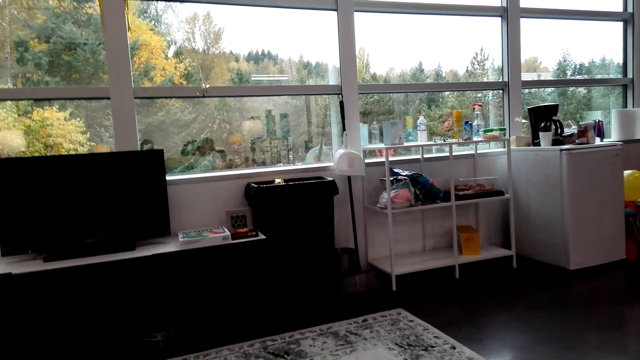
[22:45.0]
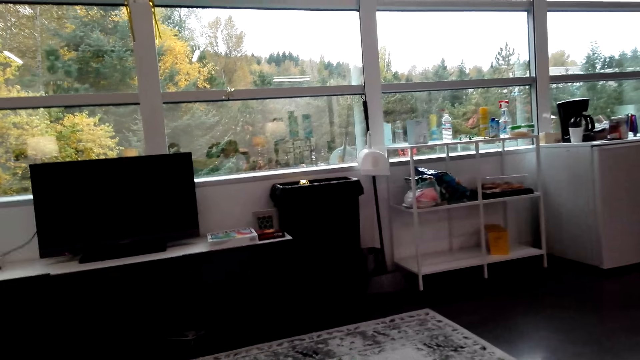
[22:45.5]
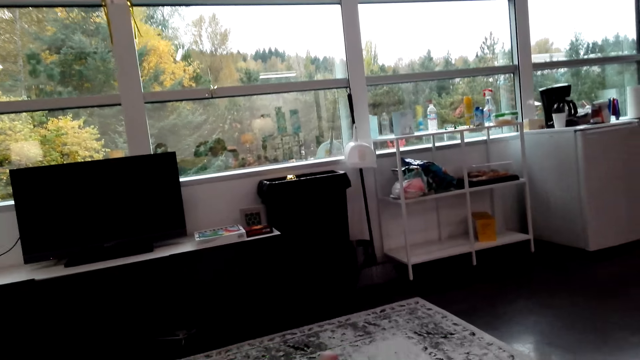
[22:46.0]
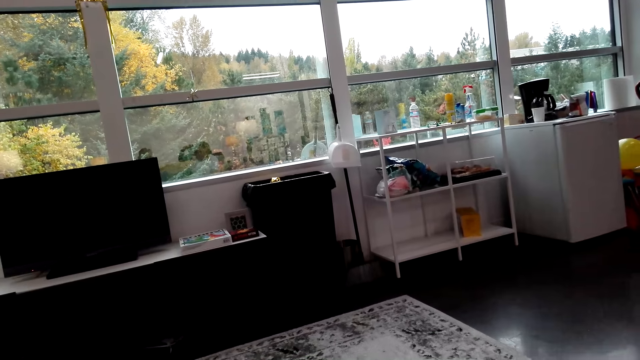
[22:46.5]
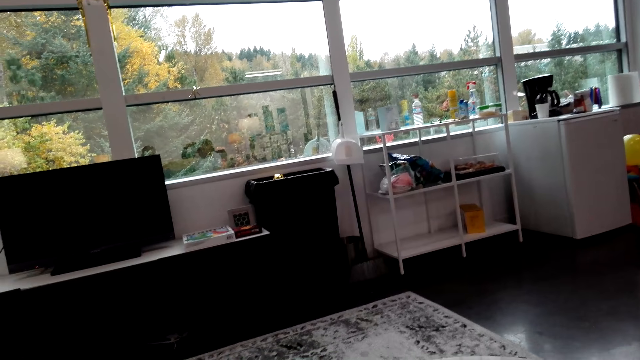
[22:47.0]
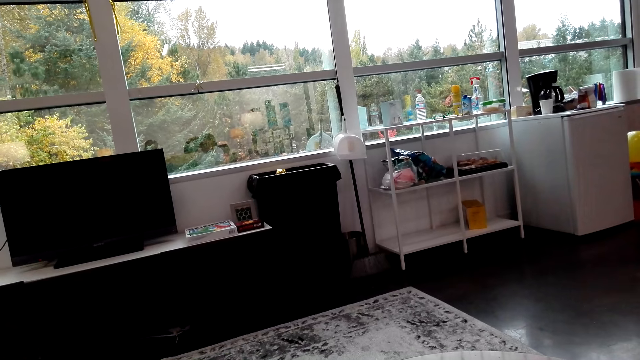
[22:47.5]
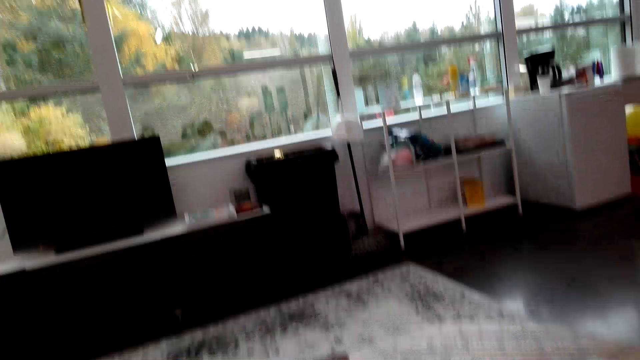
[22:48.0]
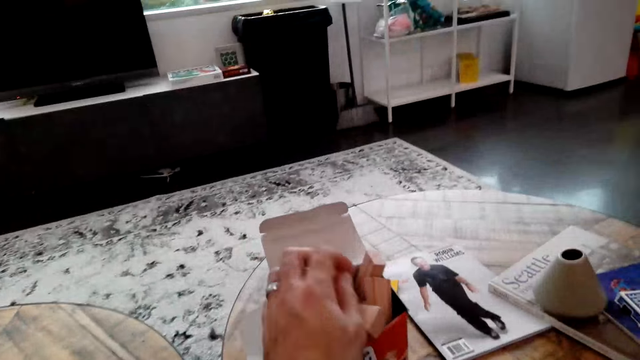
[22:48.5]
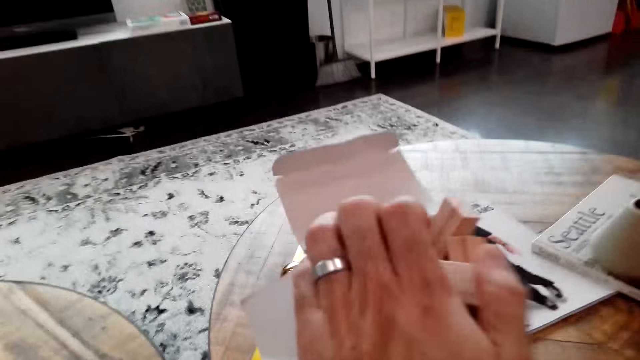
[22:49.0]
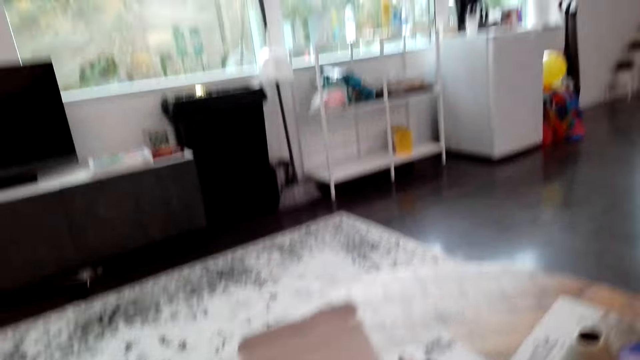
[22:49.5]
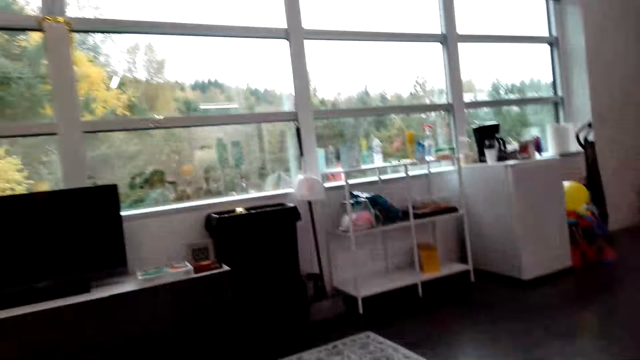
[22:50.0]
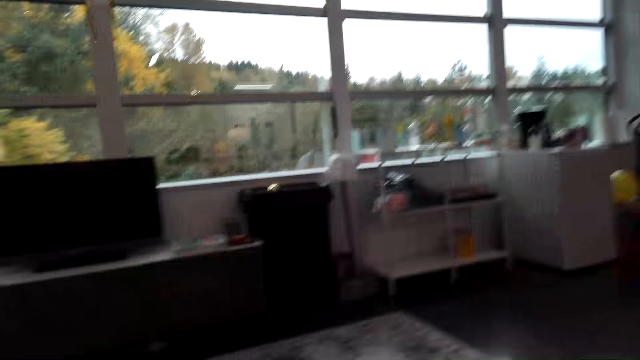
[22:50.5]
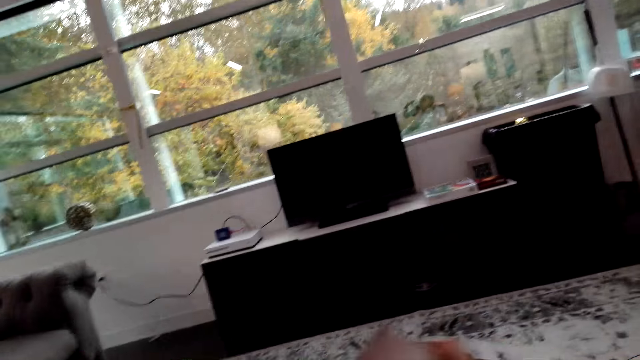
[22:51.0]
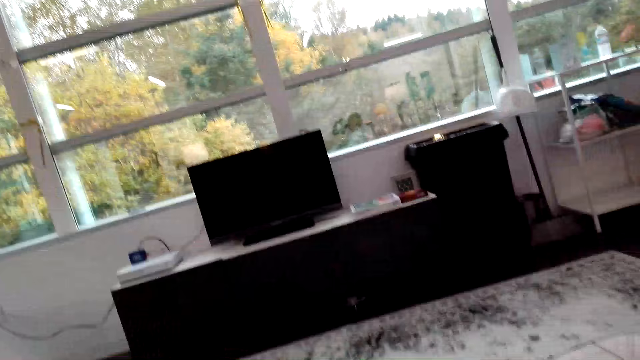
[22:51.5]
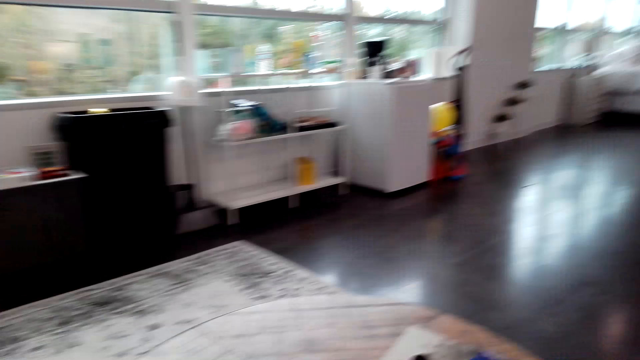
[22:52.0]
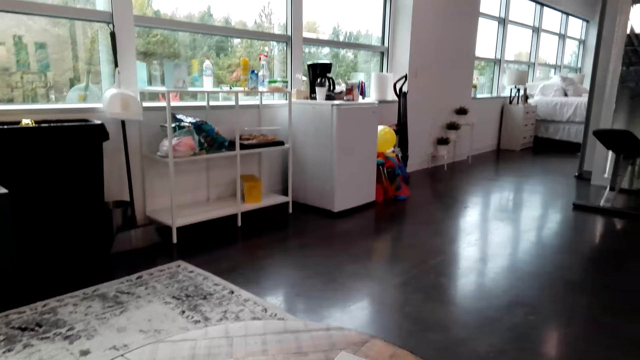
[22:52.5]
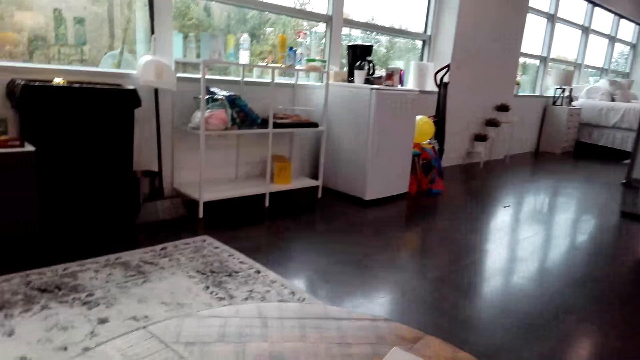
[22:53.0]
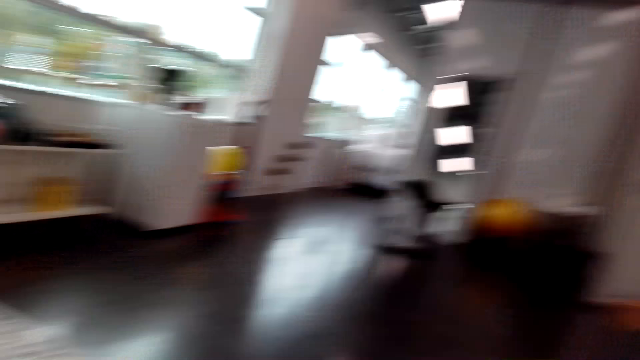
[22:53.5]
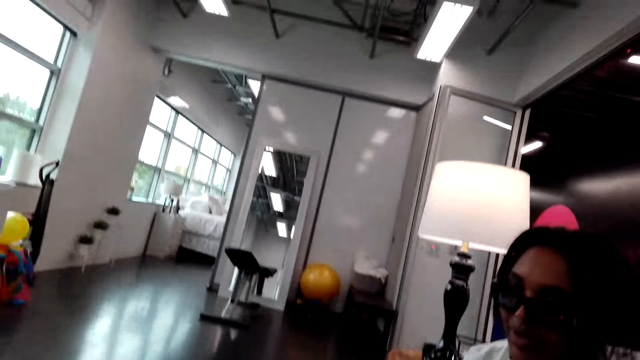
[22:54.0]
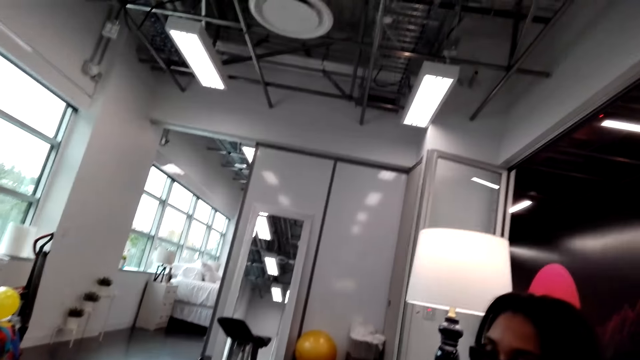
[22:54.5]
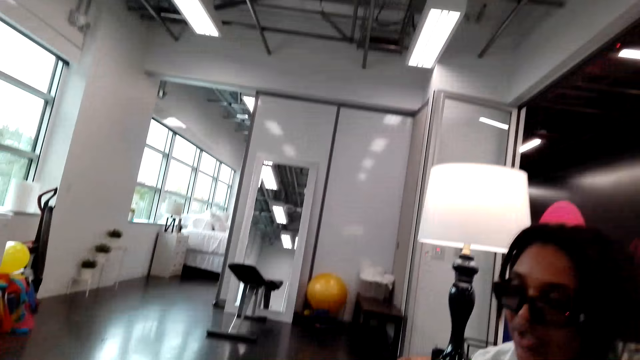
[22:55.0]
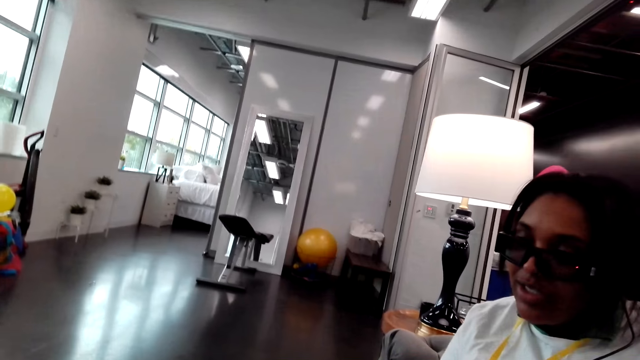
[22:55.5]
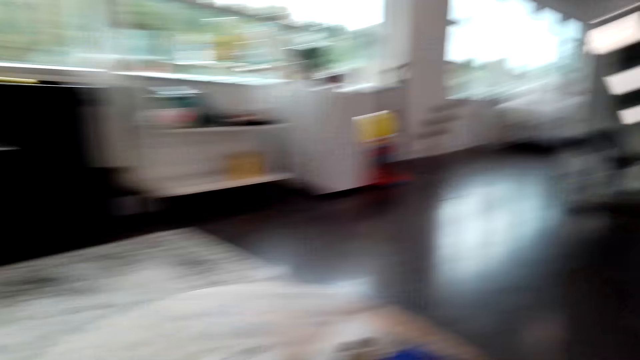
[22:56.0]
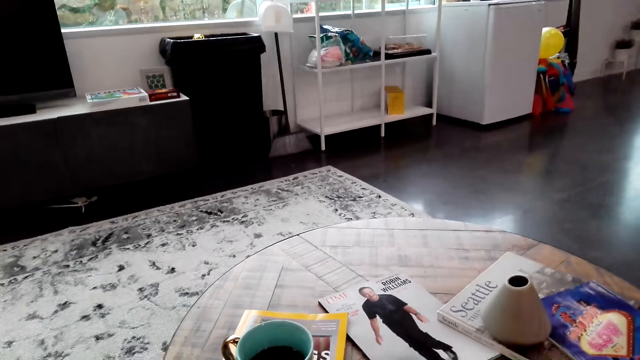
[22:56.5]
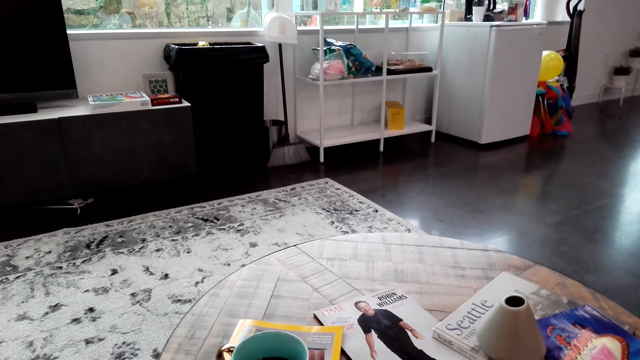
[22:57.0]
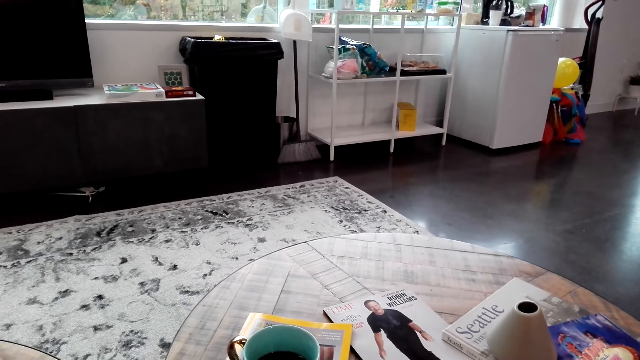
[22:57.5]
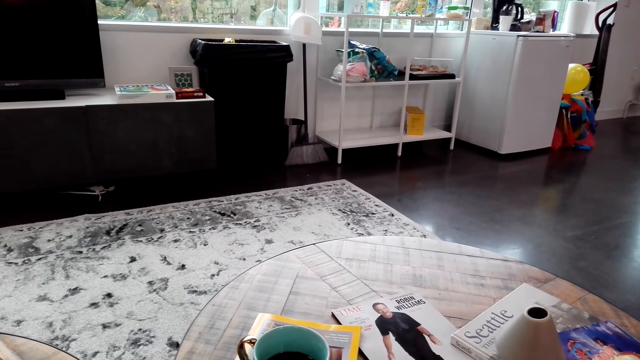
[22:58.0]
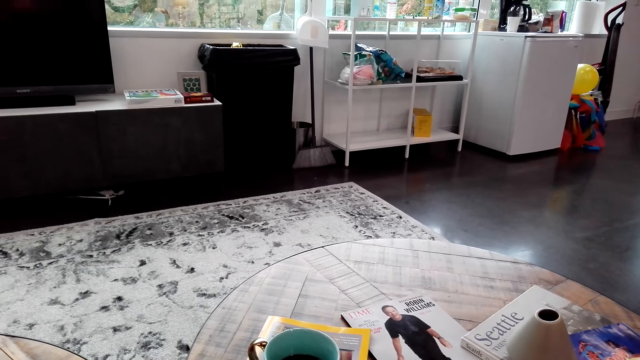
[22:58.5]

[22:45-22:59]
The camera wearer places the jenga pieces in a box. A person sits on the sofa next to the camera wearer.

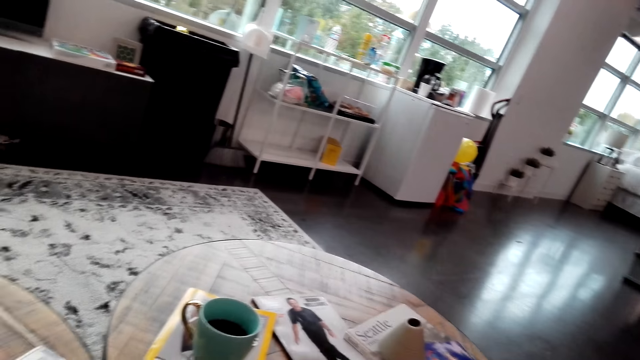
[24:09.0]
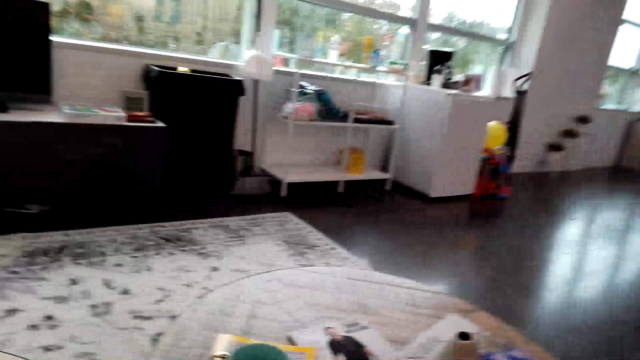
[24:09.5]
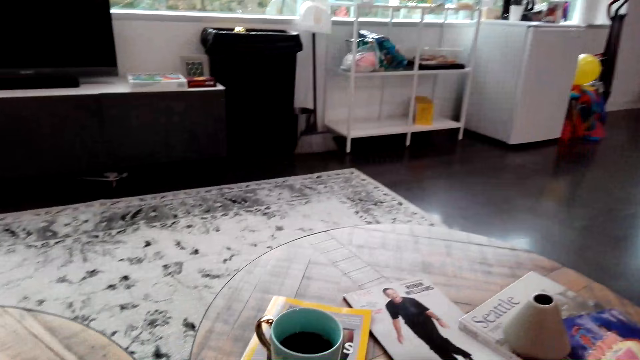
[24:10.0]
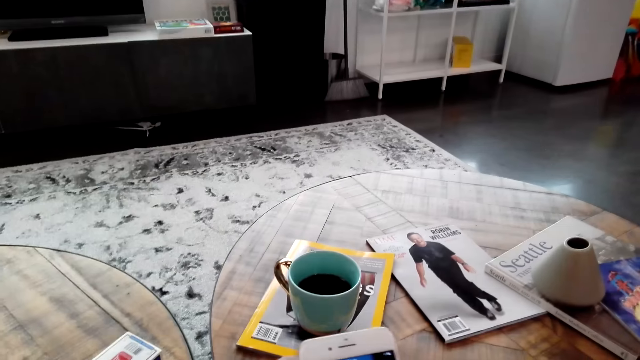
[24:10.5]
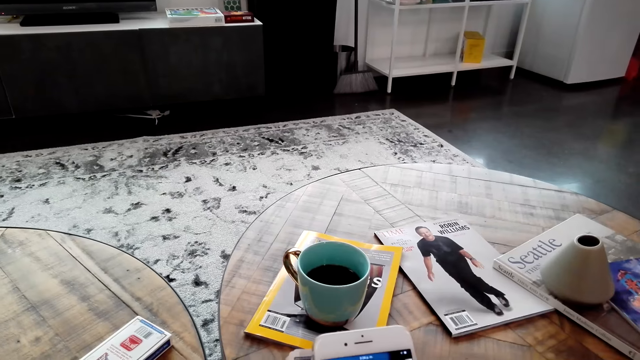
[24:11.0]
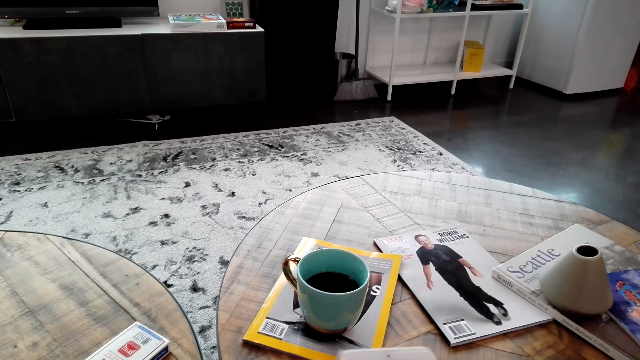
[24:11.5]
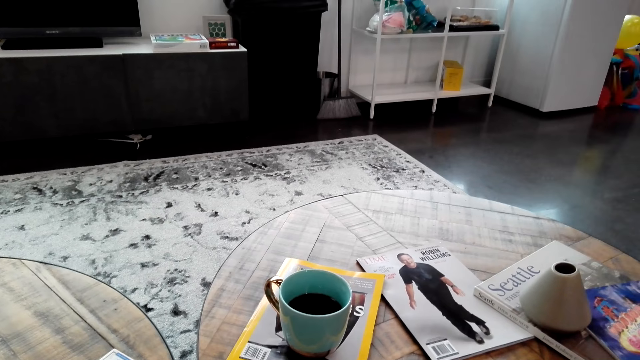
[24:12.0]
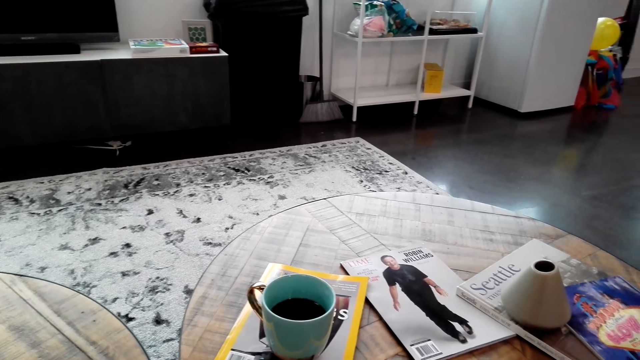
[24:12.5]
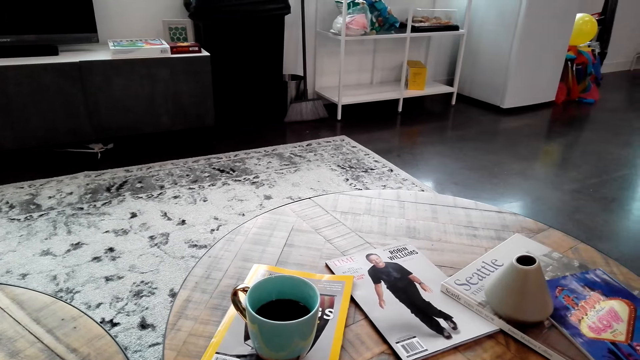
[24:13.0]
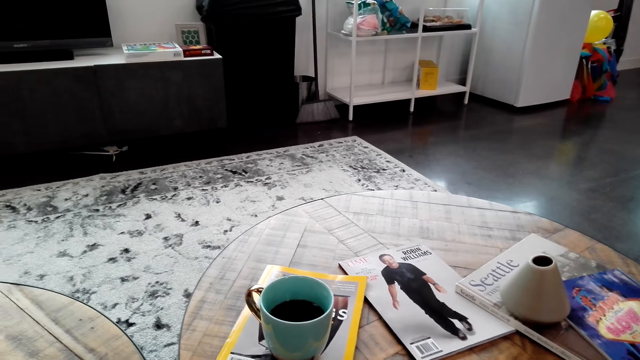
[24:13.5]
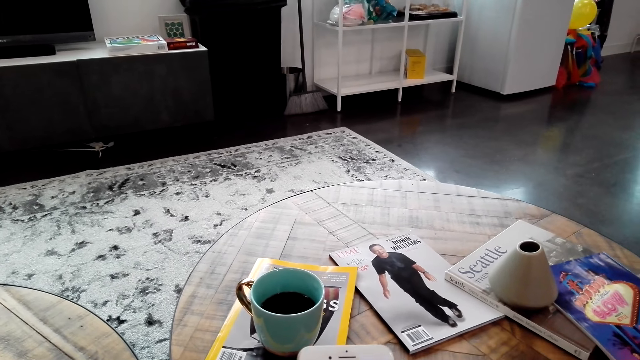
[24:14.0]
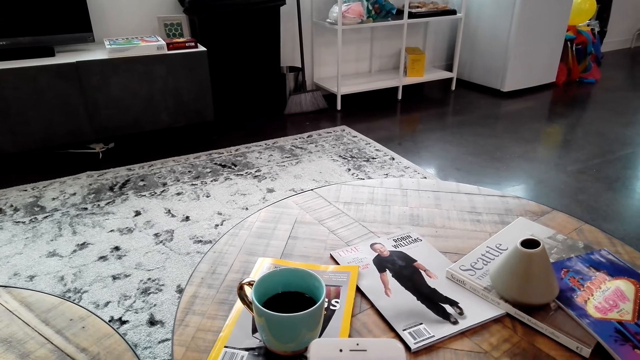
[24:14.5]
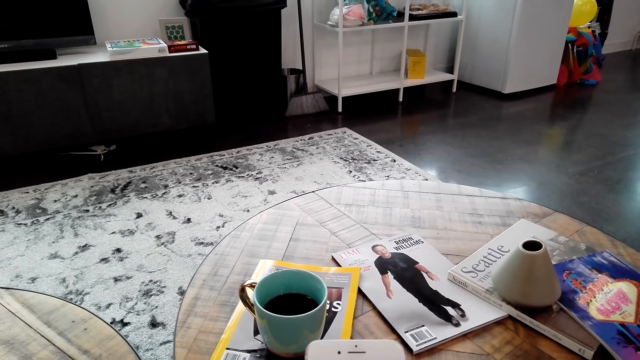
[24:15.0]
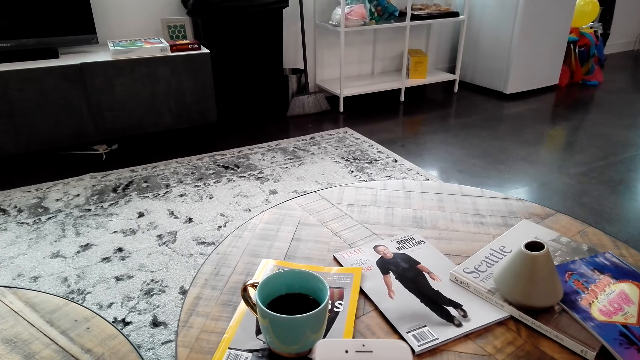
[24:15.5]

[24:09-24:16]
The camera wearer operates his phone. He holds his phone in his hands. He holds poker cards in his hand.
